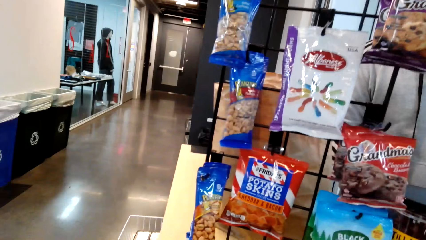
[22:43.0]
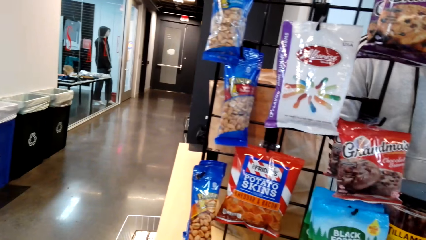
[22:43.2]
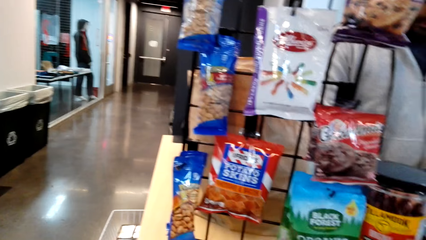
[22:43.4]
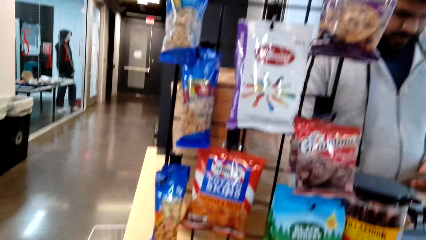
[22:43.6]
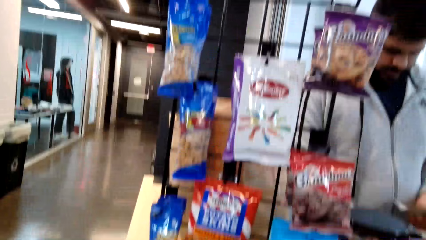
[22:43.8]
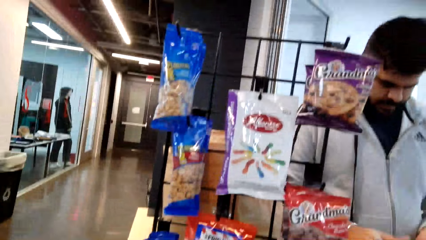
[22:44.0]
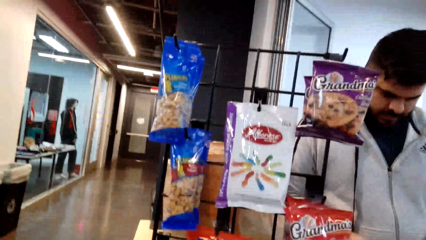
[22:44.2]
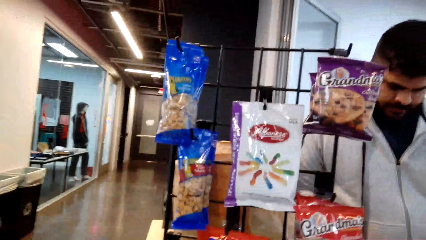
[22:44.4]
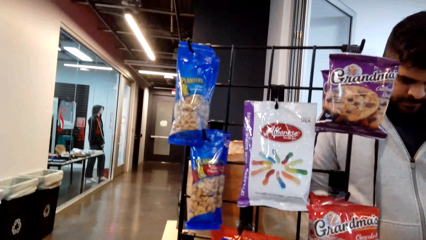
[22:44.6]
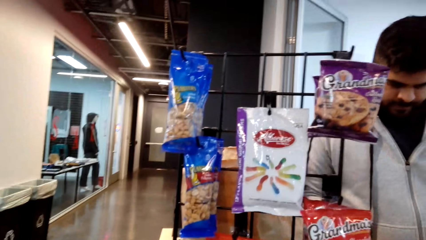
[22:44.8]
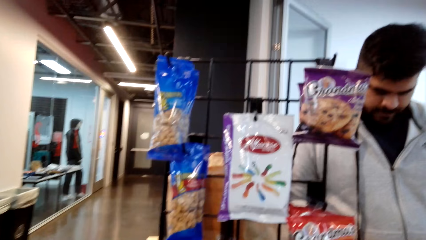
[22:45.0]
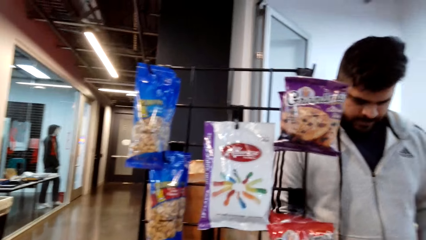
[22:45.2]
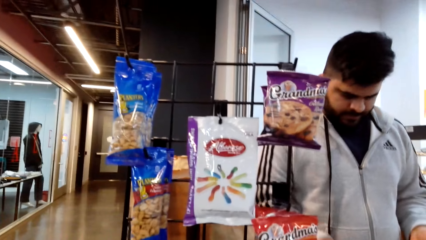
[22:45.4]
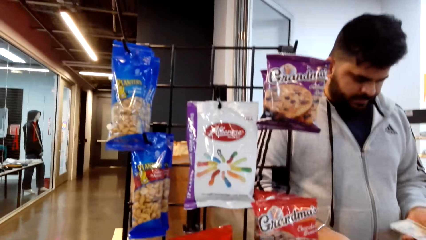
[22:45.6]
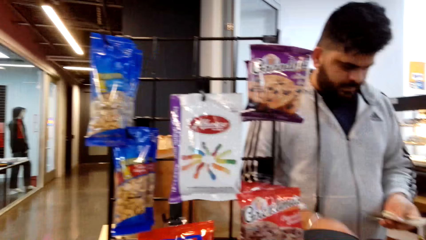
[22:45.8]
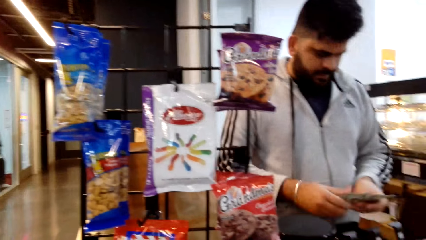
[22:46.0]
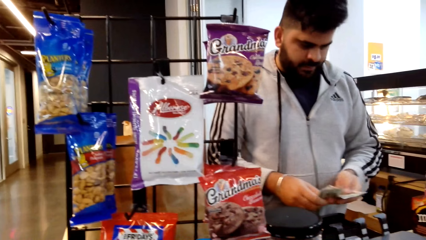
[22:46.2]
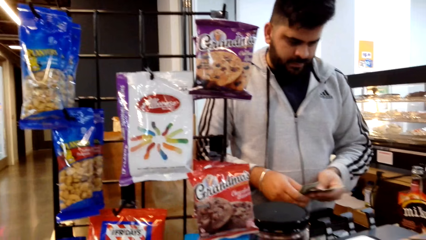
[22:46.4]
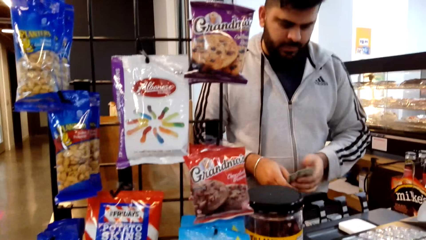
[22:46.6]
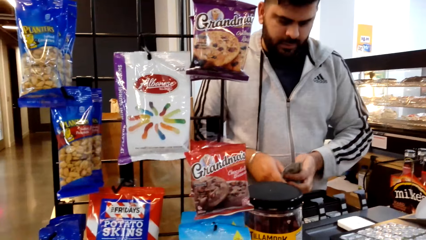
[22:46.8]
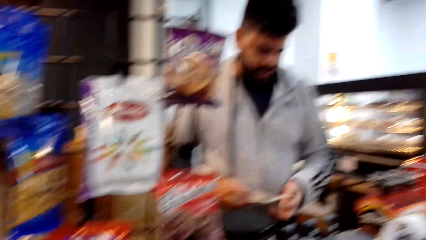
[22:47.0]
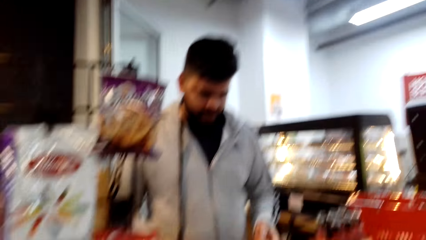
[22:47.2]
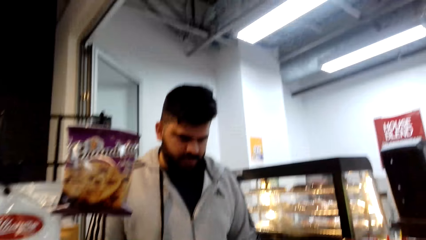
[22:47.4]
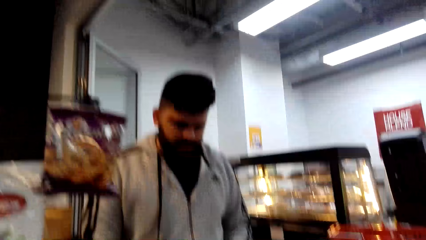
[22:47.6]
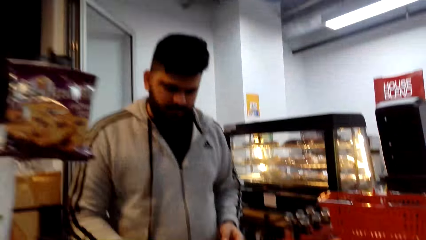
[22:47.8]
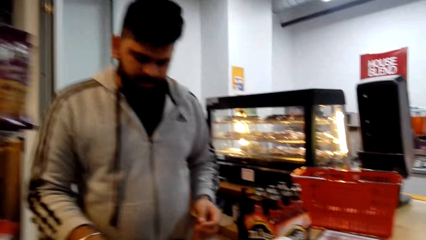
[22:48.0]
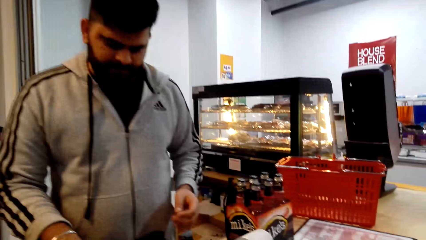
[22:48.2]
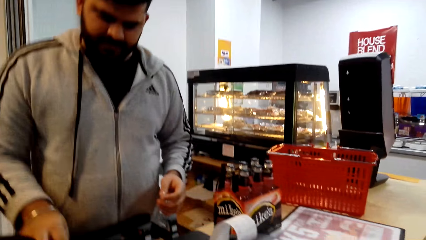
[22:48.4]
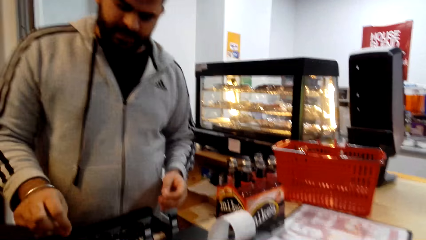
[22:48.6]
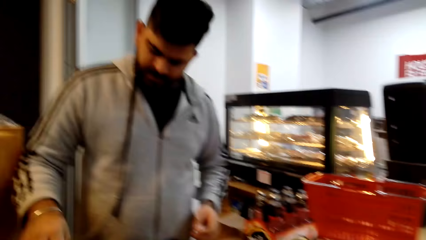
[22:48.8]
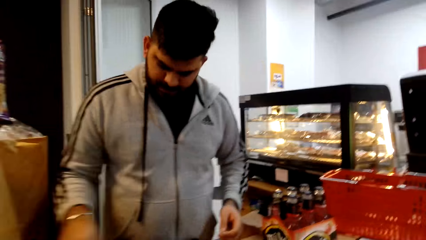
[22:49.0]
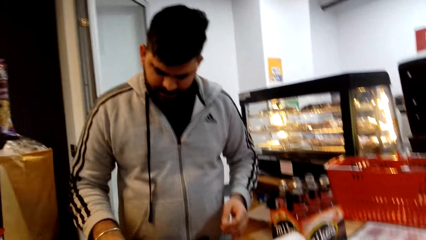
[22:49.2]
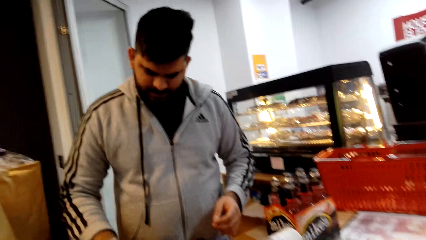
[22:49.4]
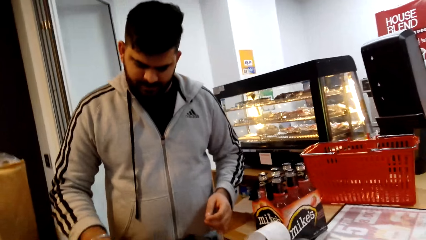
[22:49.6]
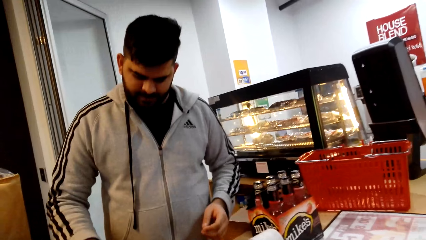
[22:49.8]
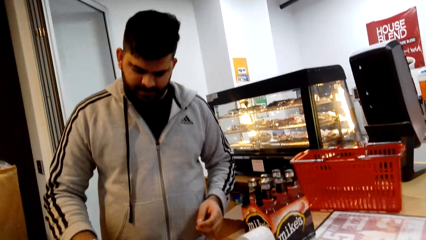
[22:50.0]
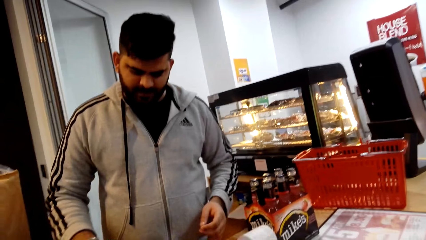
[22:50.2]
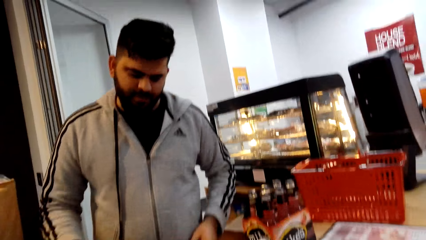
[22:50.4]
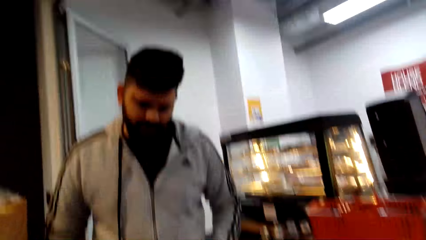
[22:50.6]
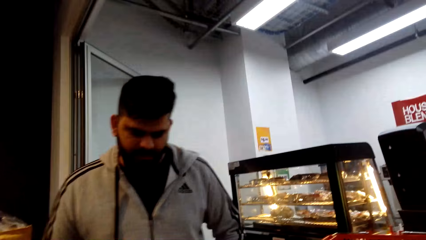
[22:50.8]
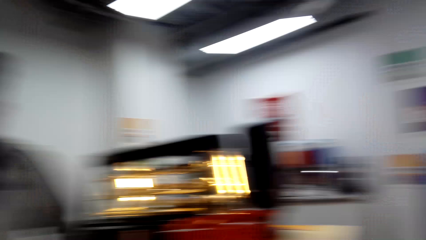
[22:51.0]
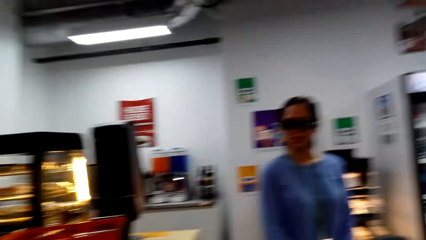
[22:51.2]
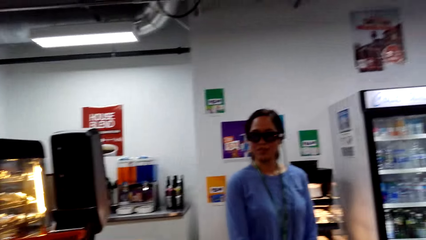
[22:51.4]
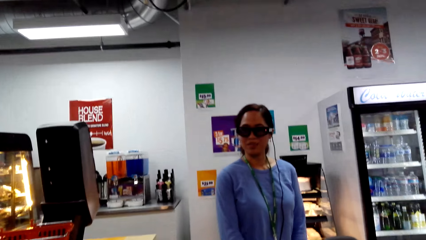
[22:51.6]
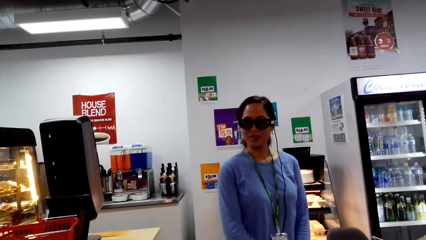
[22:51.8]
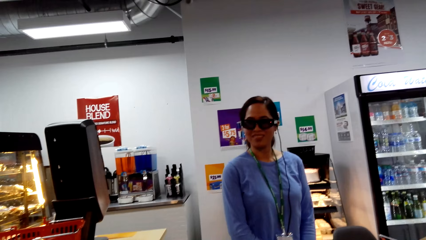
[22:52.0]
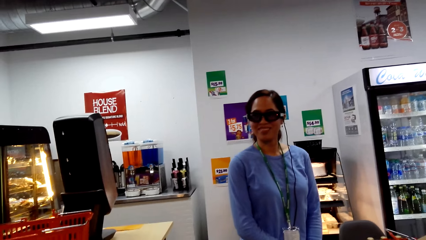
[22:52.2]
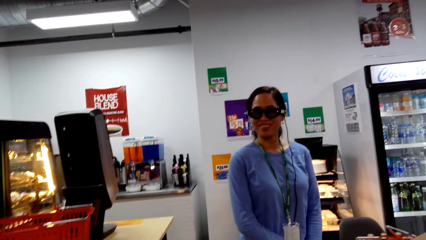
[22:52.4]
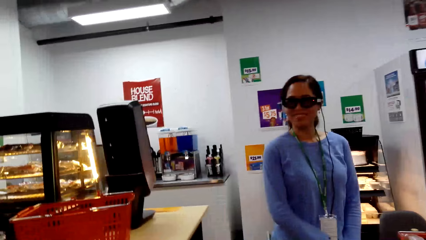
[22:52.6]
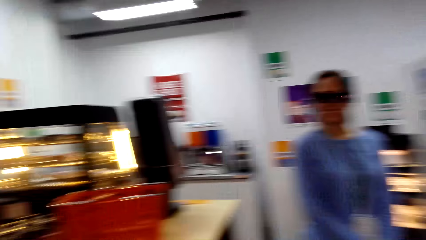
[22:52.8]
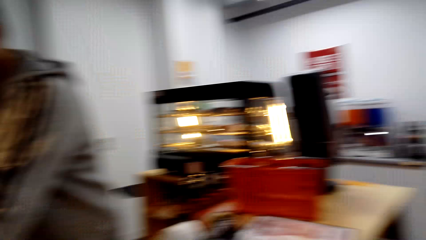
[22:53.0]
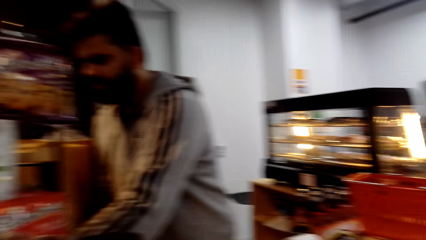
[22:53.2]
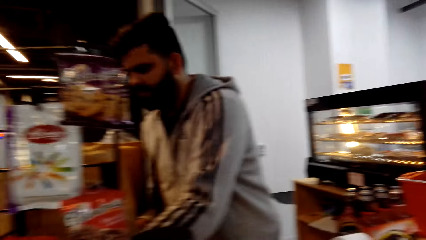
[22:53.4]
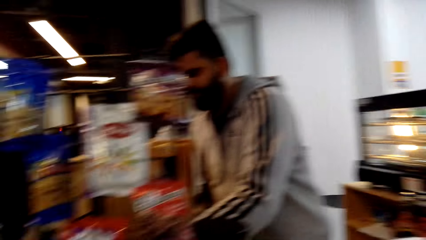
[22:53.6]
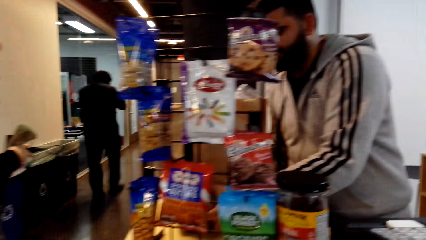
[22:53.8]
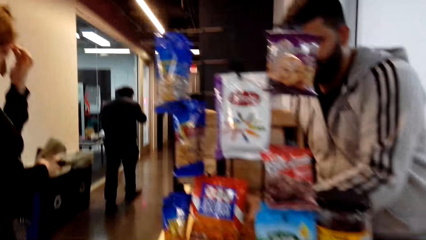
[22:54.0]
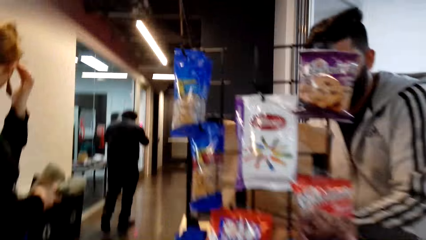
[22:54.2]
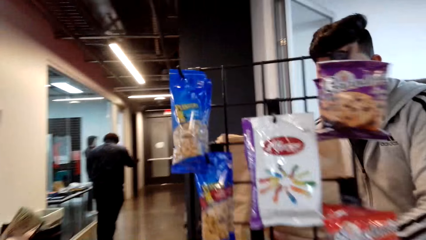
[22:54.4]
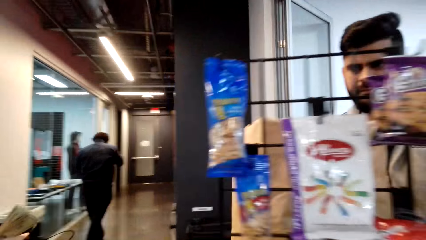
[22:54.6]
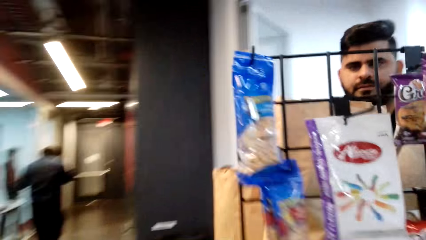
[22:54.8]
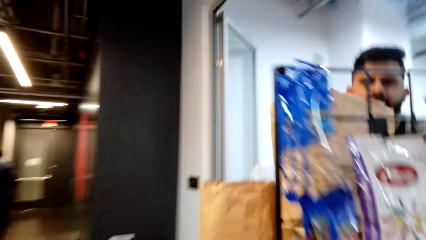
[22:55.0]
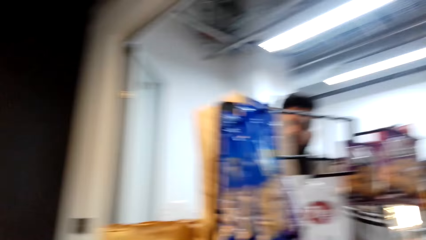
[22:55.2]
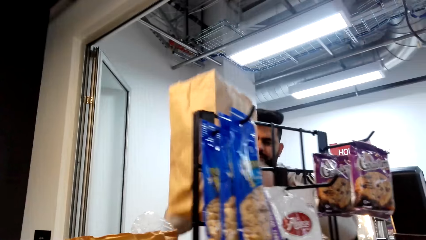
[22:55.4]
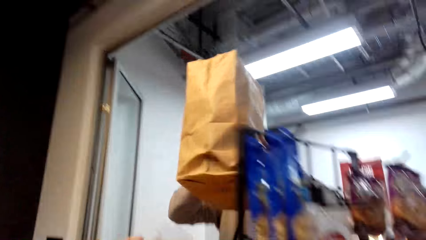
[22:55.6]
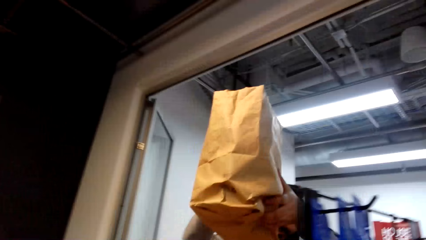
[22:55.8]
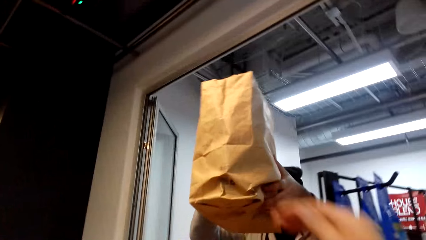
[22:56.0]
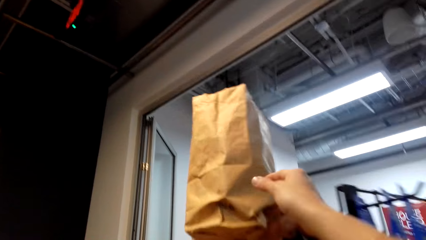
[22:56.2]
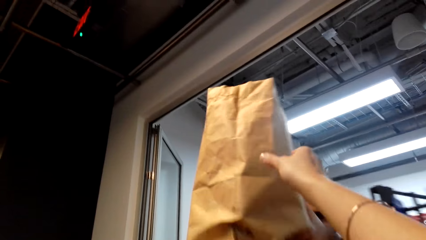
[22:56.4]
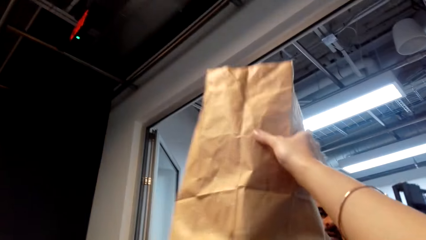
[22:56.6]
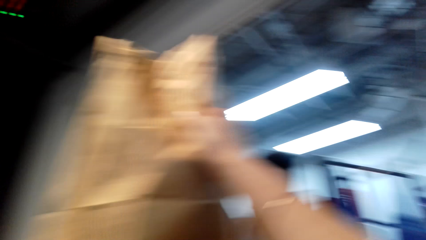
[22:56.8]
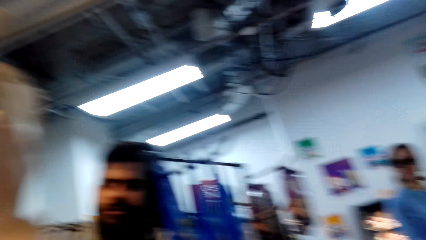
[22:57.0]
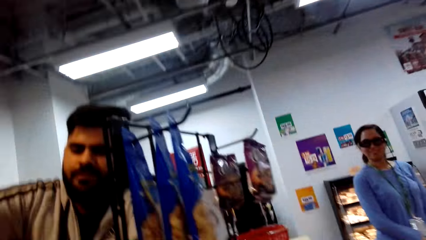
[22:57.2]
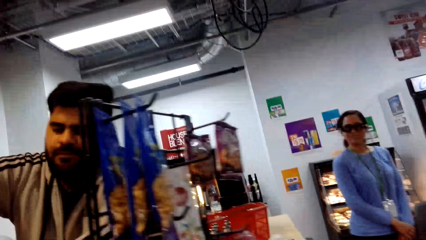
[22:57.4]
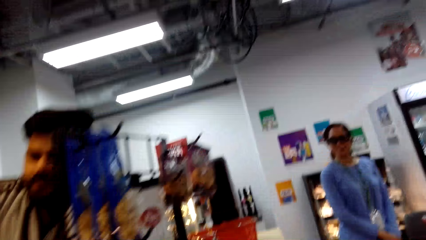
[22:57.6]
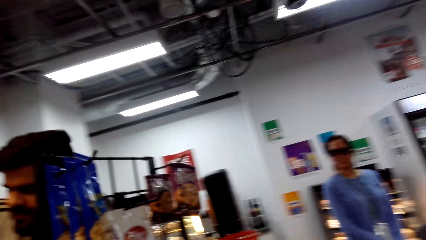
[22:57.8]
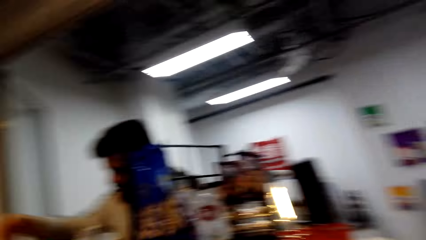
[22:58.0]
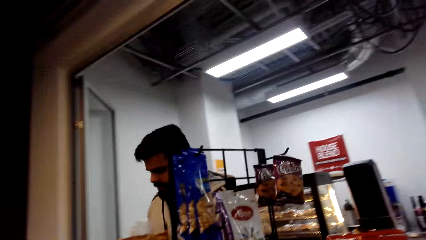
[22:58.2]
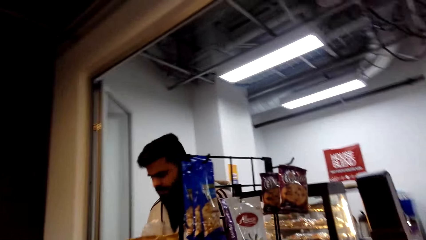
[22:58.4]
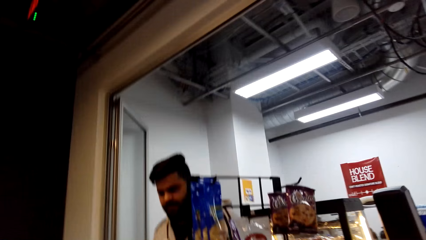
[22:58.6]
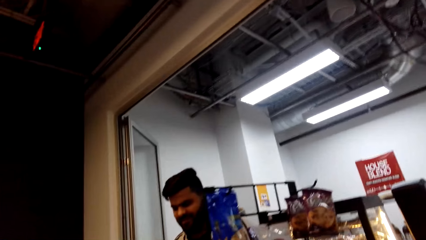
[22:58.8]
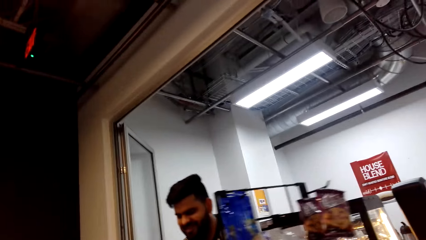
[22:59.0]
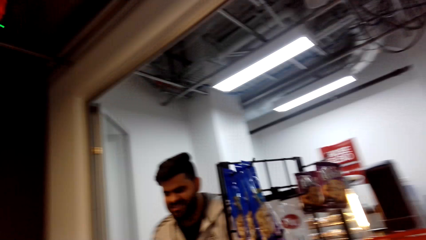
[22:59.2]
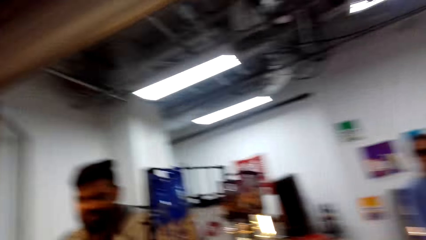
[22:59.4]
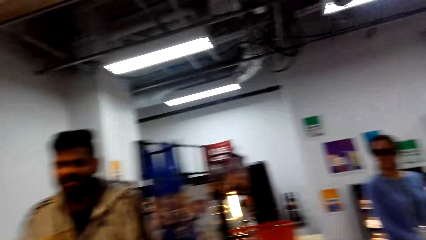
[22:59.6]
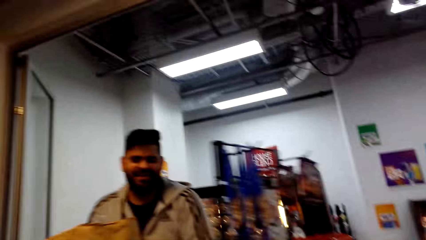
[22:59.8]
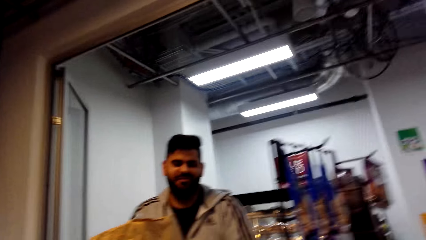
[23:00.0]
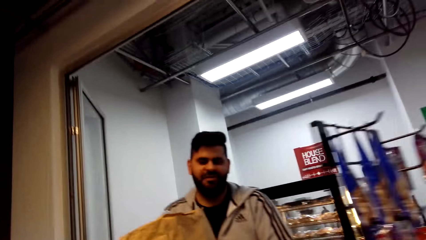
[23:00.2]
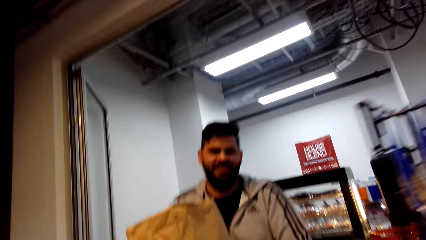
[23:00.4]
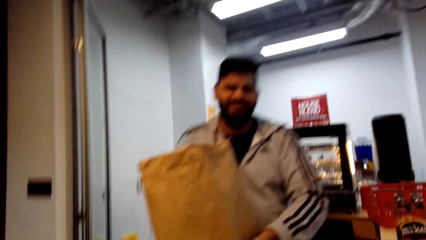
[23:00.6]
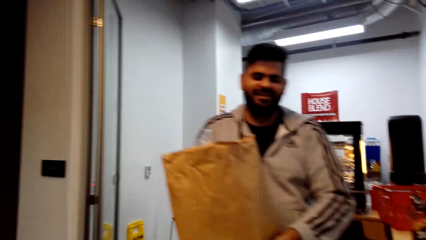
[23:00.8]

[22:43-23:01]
A man counts the money. The camera wearer converses to the man. The man gives out the packed luggage to the camera wearer. The camera wearer takes the package from the man. They converse to the man.
